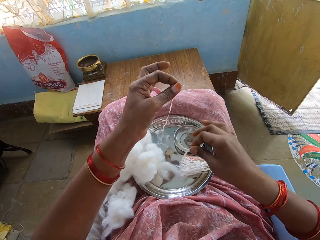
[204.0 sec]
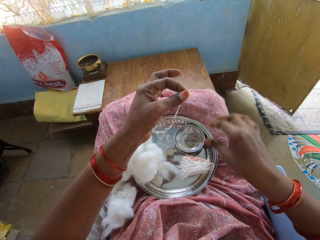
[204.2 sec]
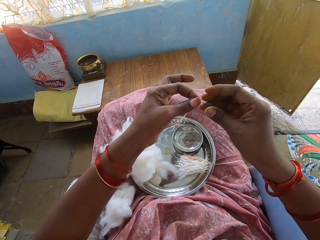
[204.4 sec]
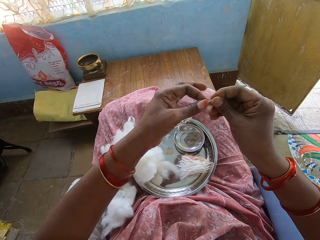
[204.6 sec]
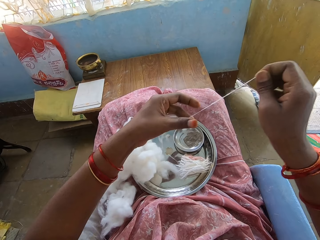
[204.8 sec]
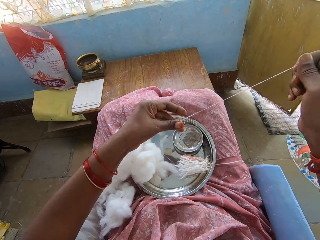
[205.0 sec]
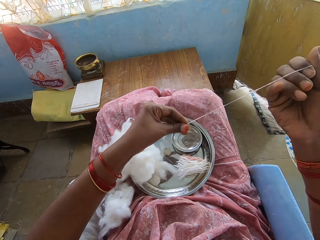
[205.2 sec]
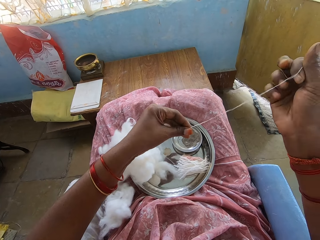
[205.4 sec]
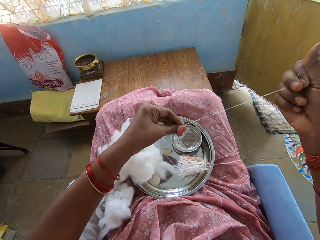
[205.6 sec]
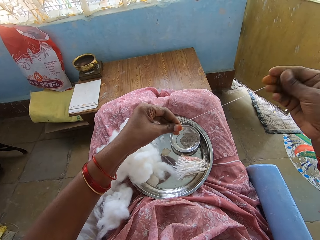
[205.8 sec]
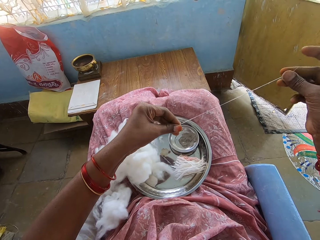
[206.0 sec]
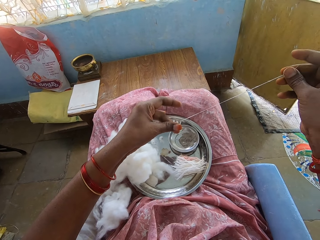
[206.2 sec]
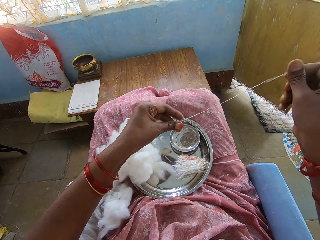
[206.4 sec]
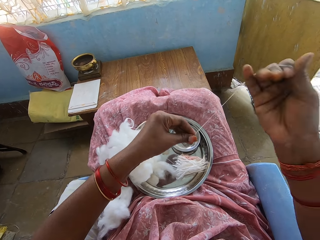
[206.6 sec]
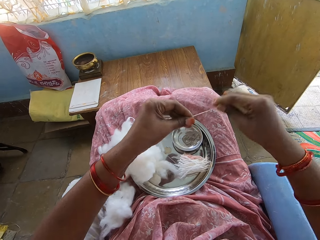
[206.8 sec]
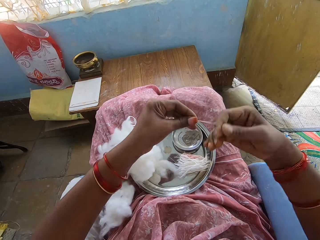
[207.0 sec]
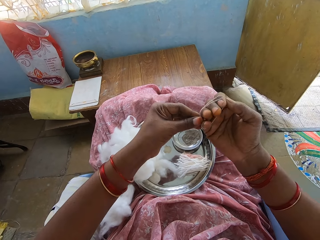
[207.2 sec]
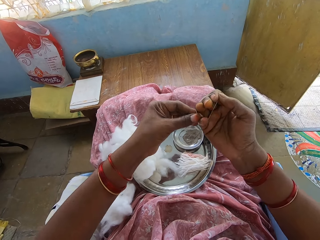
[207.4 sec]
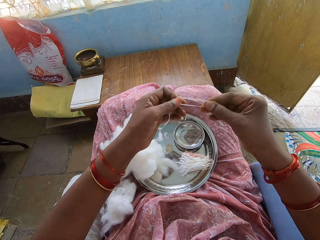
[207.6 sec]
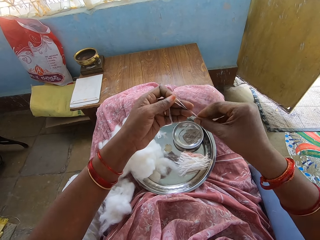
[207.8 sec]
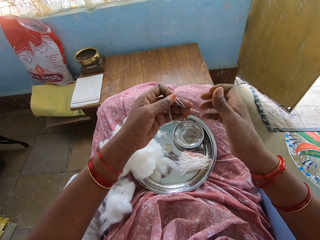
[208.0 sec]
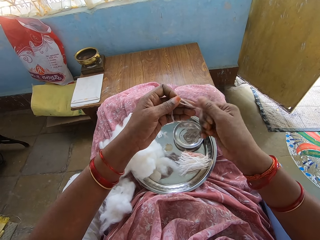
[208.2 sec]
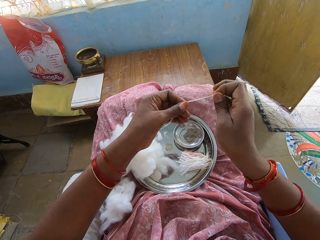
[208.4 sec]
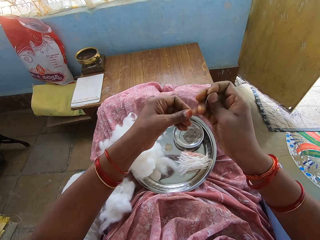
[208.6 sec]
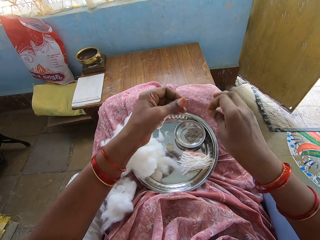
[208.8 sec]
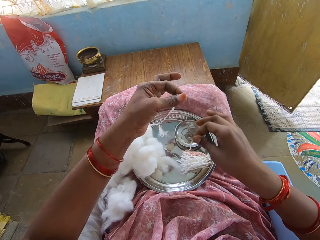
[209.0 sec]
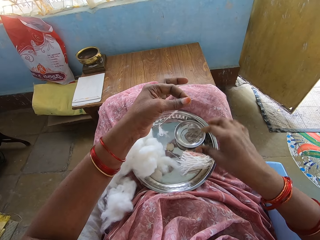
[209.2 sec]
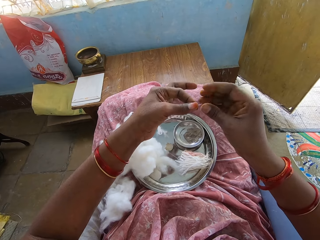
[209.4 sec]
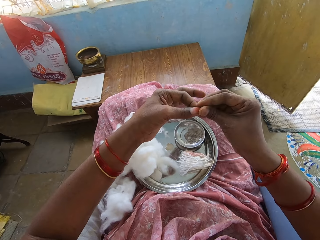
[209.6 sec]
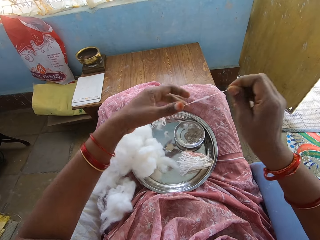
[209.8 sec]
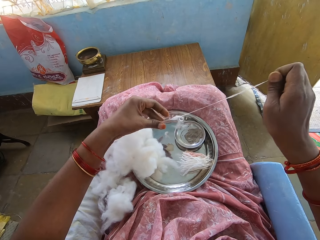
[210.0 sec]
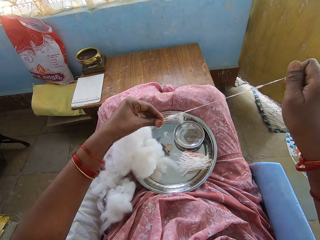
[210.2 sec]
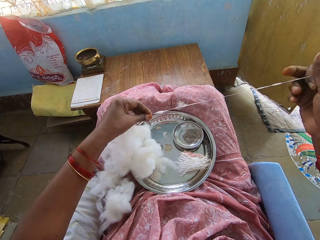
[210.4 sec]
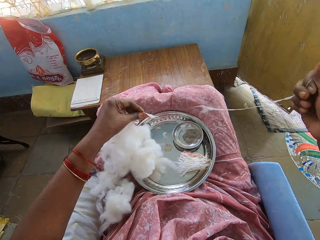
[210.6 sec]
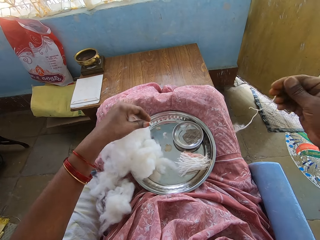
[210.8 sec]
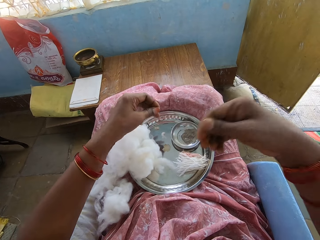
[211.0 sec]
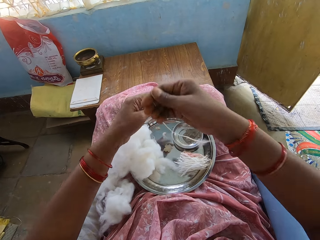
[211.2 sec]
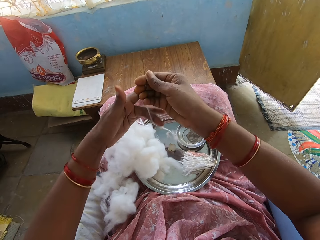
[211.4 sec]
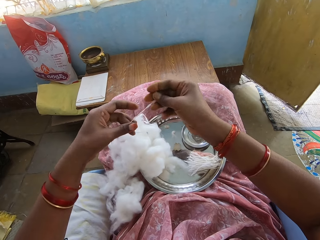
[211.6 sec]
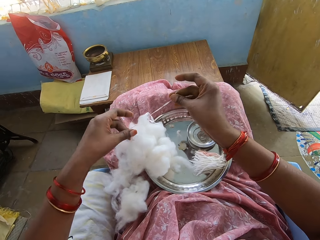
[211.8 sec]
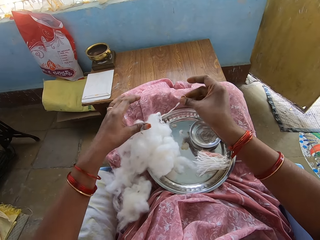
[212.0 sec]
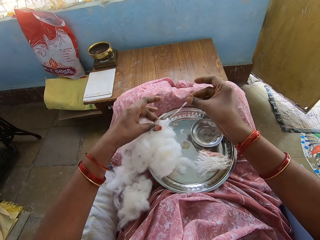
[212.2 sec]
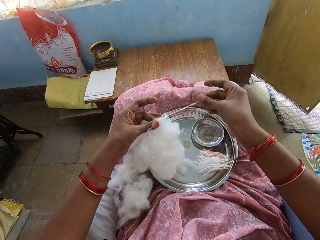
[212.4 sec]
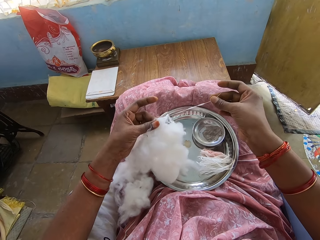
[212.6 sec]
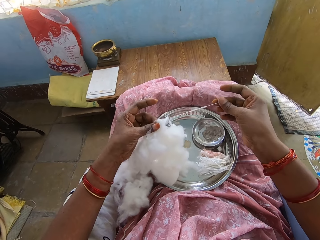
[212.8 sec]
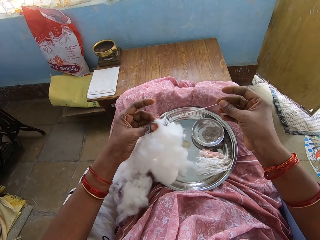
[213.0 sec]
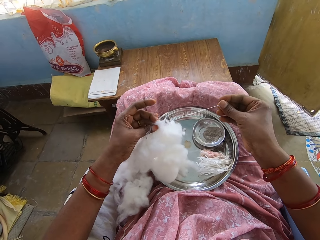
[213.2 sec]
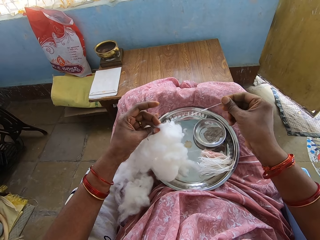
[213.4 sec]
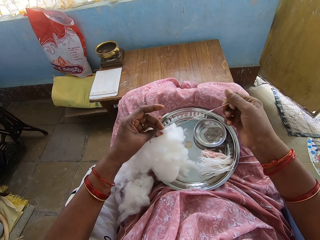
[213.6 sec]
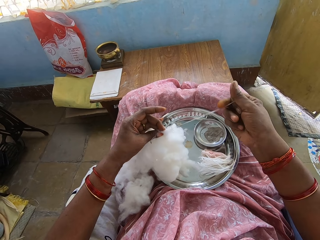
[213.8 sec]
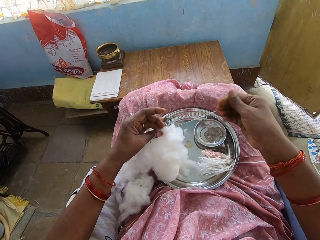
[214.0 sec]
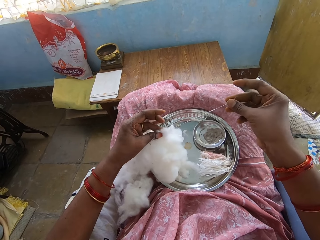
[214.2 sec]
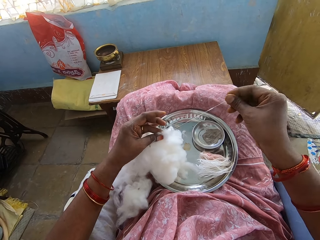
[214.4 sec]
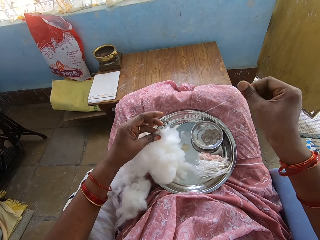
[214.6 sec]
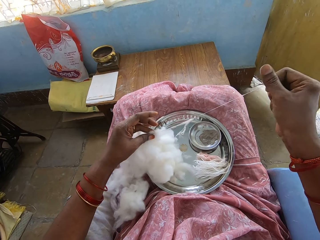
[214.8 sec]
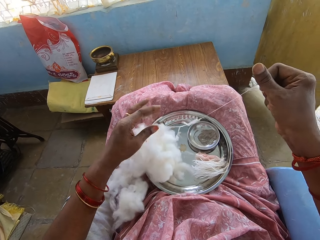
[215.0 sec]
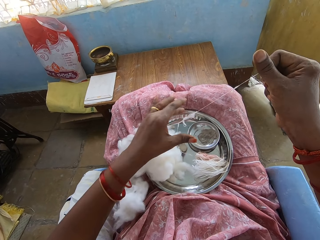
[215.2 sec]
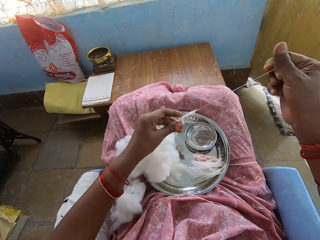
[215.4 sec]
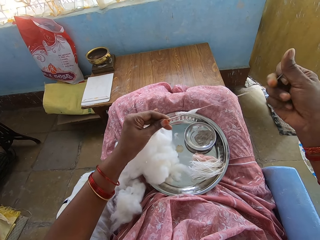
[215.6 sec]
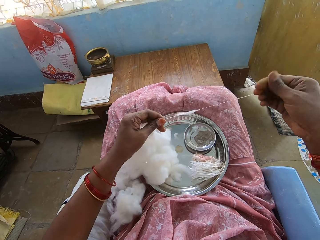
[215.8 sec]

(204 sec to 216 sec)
The camera wearer cuts a cotton wool string. They put the string on a tray. They pull the thread. They adjust the cotton wool. They roll the cotton string on a hand. They fold the thread. They cut the cotton wool string. They put the string on the tray. They adjust the cotton wool. They roll the thread in hand.

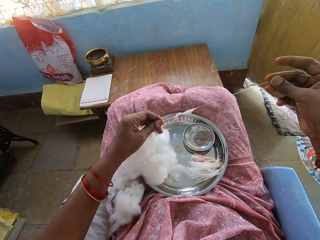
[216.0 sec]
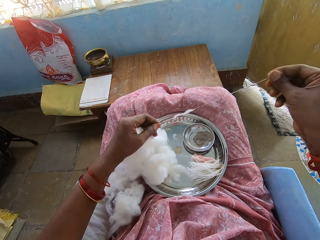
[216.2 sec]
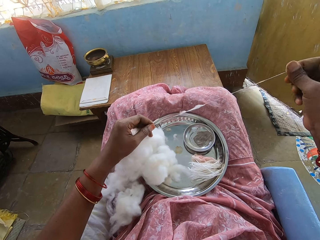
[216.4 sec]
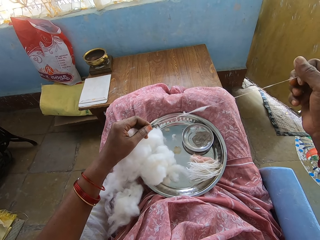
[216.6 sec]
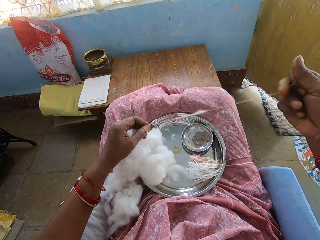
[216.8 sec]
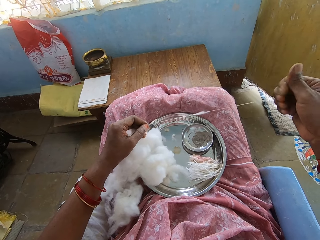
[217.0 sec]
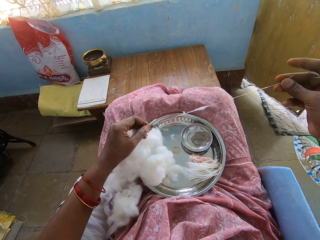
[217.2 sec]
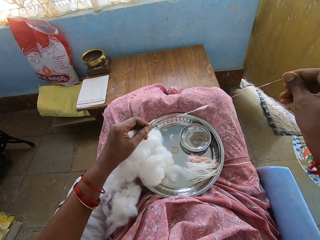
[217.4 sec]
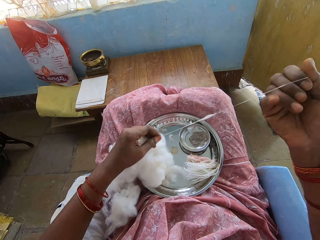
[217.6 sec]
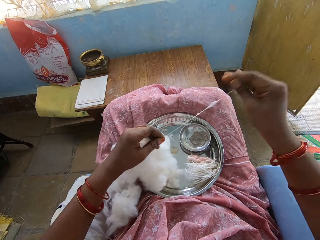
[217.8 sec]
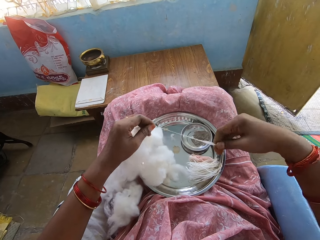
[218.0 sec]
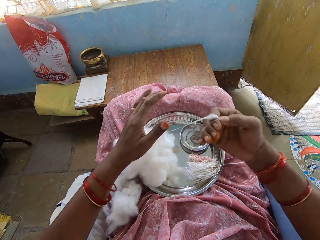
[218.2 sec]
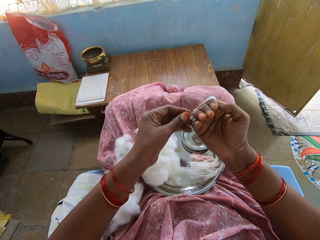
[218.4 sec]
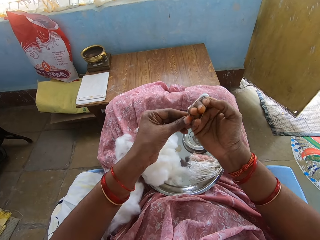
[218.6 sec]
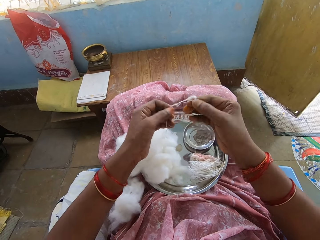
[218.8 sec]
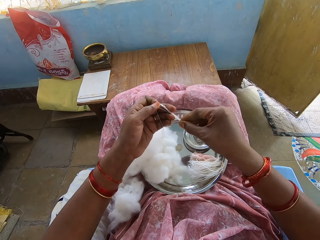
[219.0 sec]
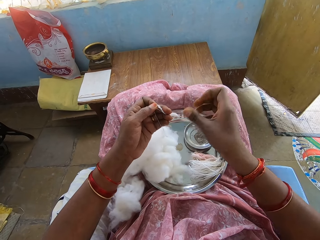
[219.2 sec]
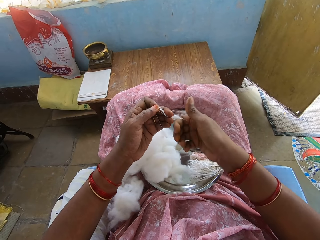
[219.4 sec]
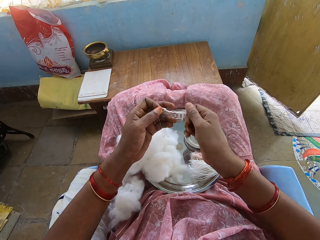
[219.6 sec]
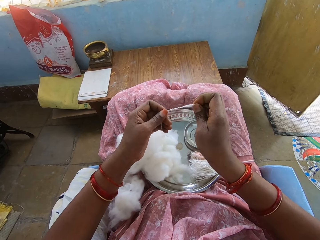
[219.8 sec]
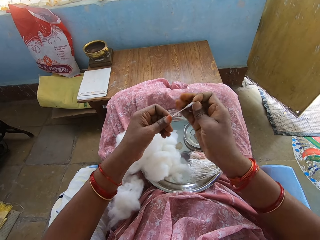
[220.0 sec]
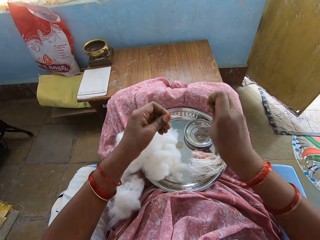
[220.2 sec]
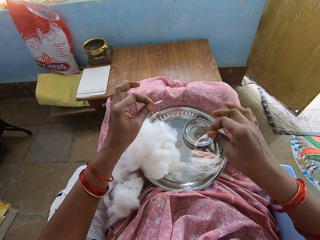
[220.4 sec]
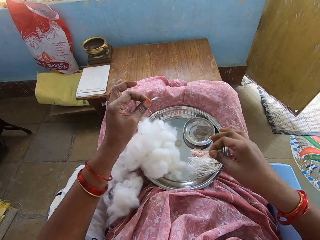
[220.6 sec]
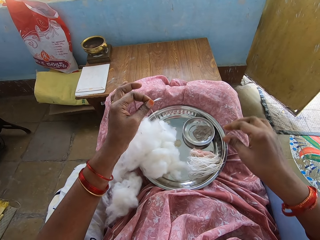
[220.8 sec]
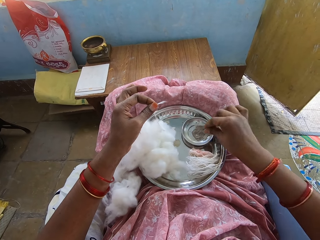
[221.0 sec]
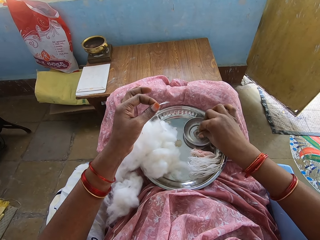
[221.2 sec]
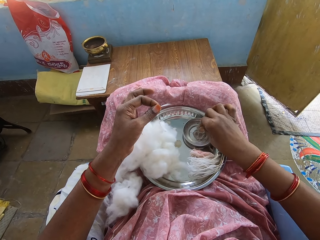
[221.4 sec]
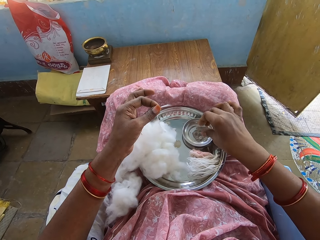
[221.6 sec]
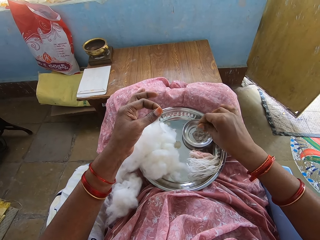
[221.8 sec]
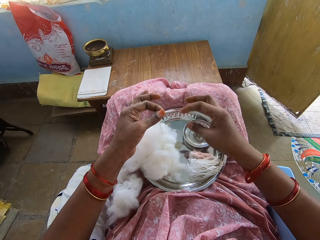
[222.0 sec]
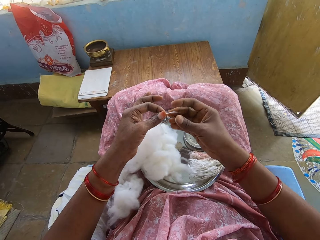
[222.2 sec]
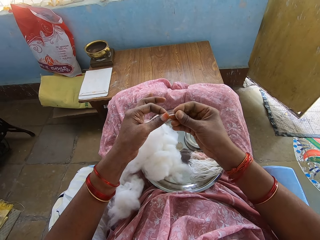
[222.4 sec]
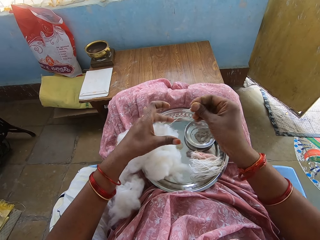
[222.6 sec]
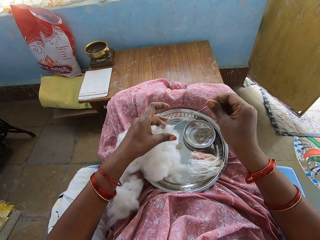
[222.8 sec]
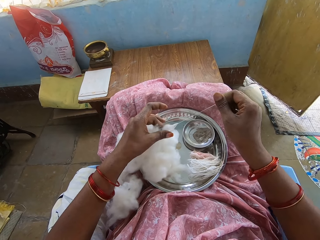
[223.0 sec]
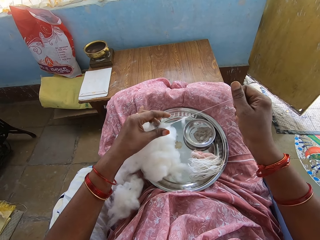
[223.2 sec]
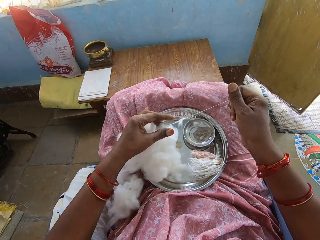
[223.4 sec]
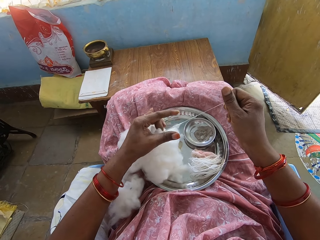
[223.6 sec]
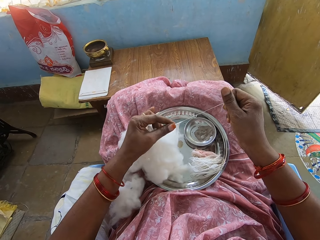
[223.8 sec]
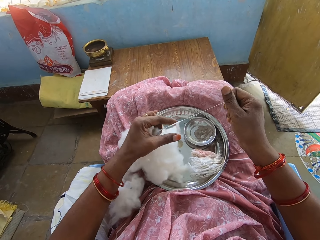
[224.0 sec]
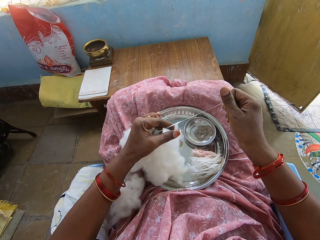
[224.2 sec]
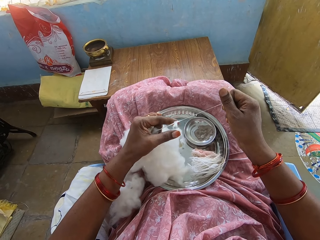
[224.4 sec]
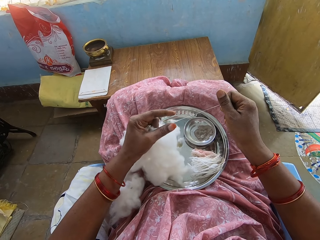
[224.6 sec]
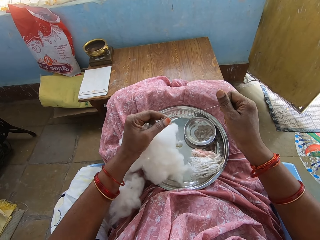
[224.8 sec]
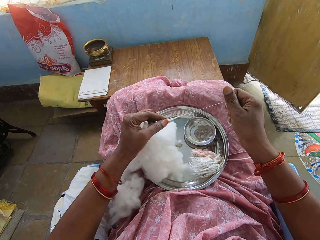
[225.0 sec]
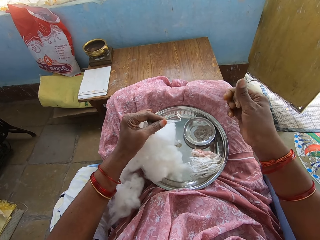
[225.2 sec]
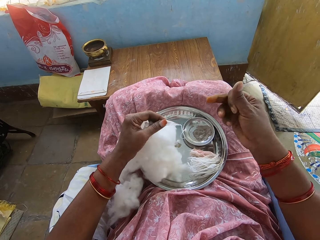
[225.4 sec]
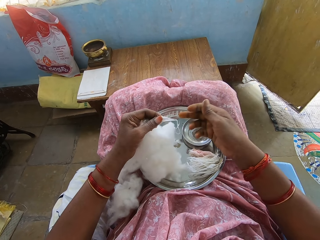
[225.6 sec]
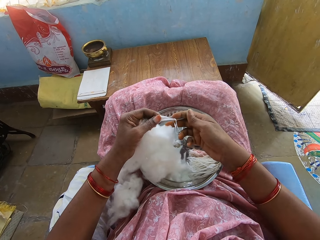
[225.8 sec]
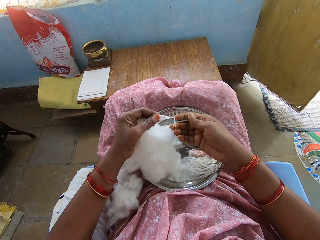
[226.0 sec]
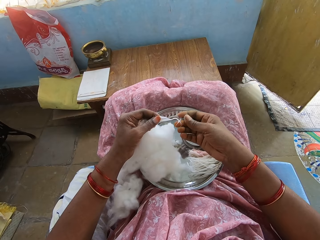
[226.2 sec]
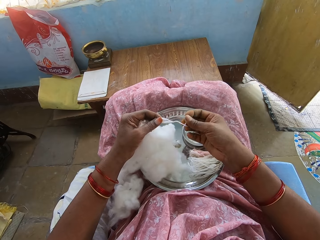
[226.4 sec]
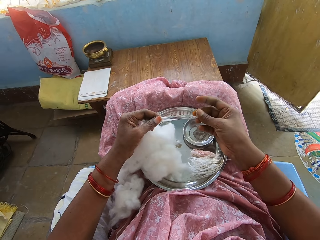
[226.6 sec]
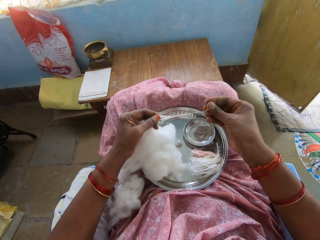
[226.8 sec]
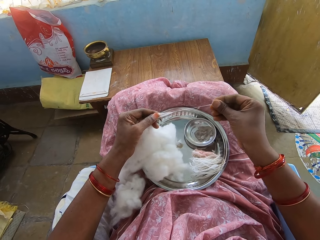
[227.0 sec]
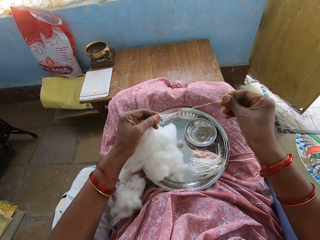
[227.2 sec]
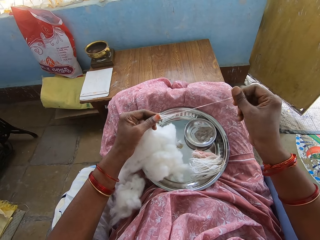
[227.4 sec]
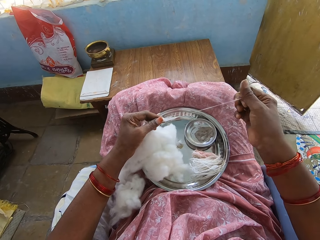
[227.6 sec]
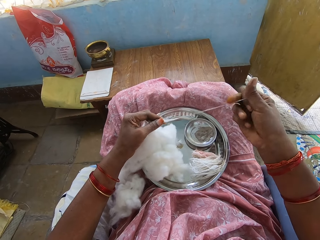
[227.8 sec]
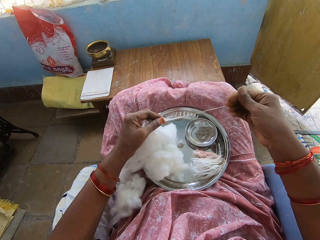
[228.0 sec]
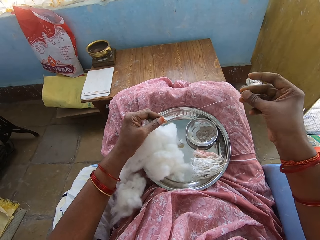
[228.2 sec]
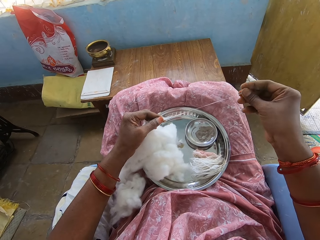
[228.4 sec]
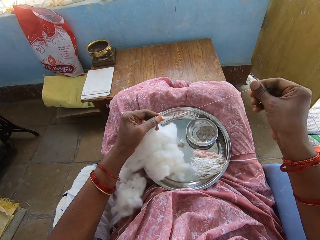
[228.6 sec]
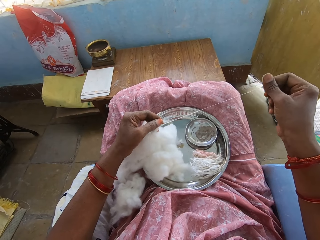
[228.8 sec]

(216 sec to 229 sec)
The camera wearer rolls a cotton string on a hand. They cut a cotton wool string. They put the string on a tray. They dip fingers in a bowl. They roll the thread in hand. They adjust the cotton wool.
